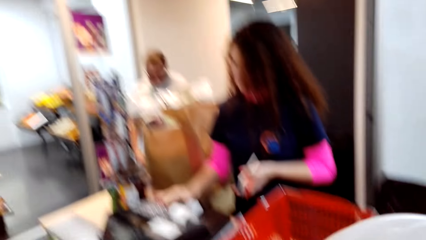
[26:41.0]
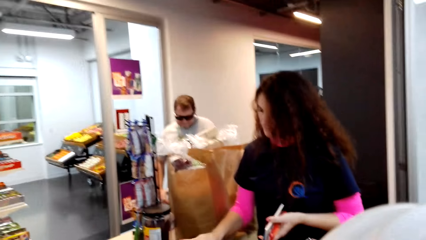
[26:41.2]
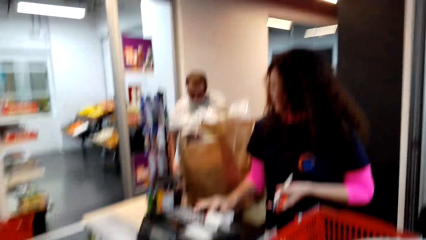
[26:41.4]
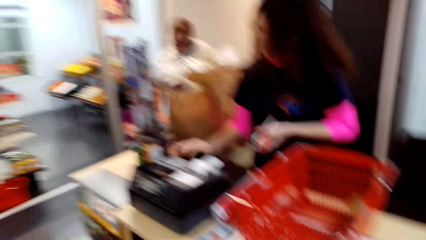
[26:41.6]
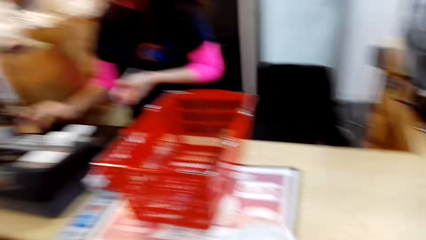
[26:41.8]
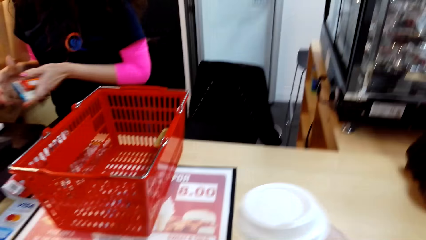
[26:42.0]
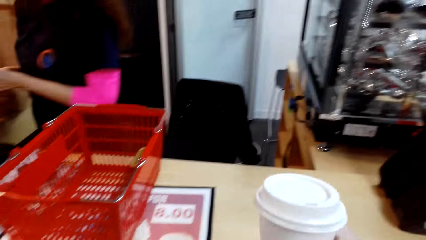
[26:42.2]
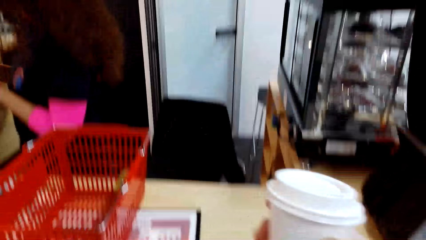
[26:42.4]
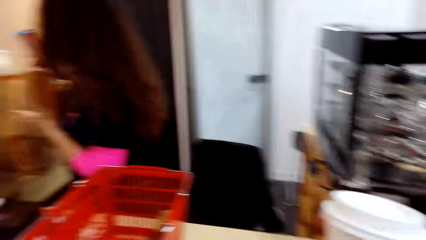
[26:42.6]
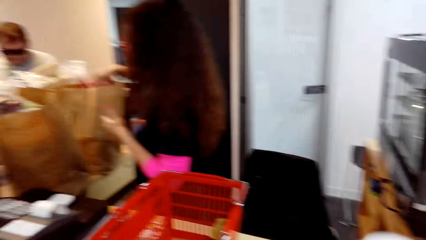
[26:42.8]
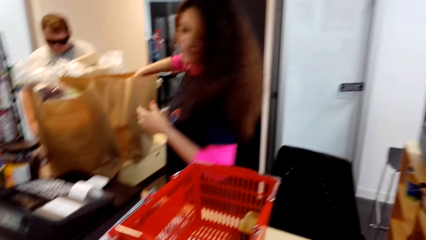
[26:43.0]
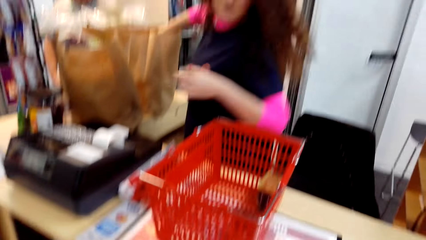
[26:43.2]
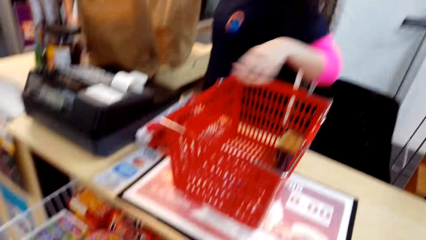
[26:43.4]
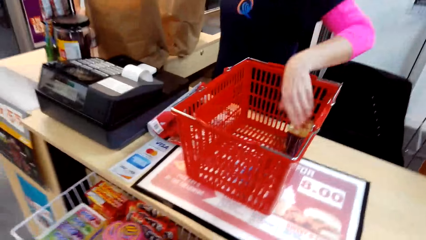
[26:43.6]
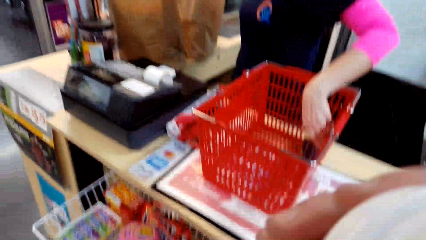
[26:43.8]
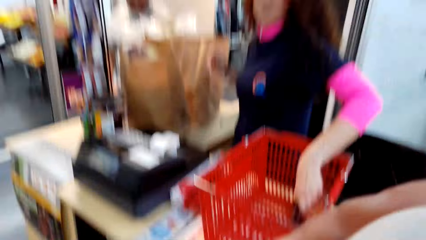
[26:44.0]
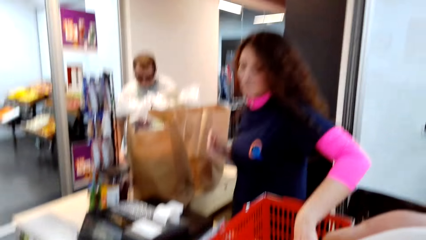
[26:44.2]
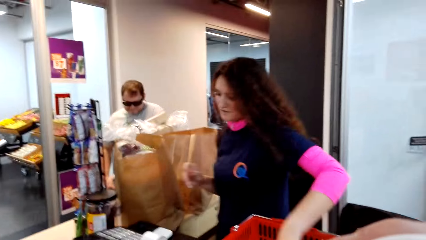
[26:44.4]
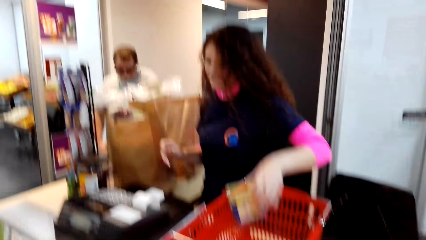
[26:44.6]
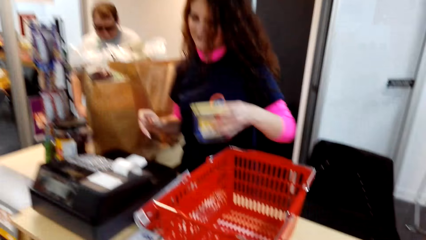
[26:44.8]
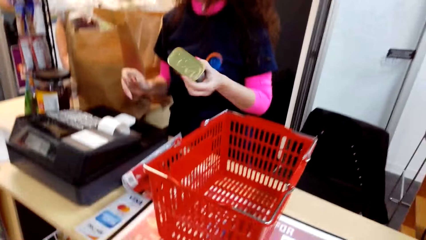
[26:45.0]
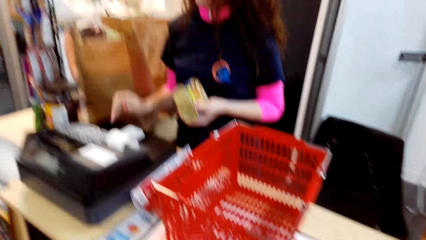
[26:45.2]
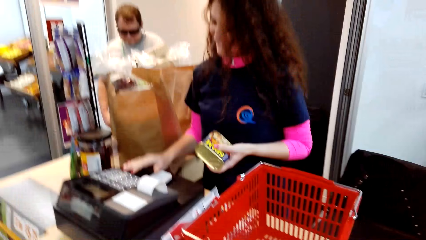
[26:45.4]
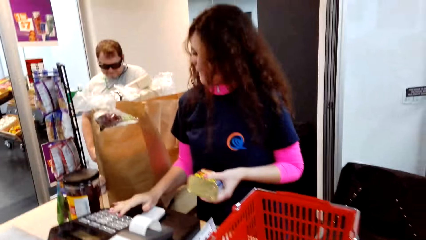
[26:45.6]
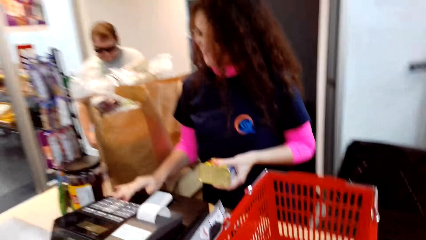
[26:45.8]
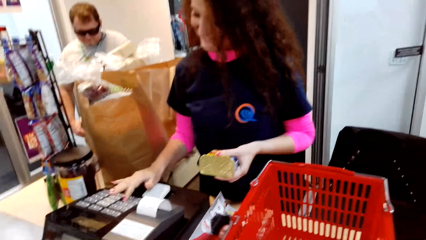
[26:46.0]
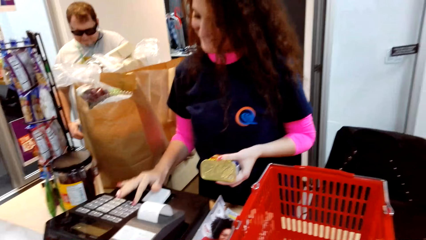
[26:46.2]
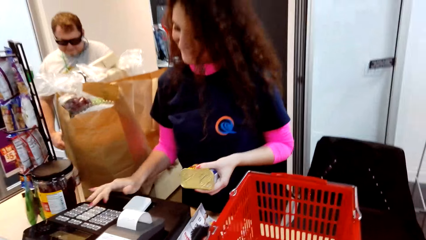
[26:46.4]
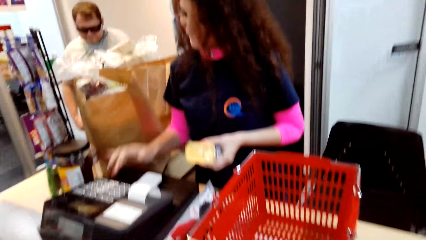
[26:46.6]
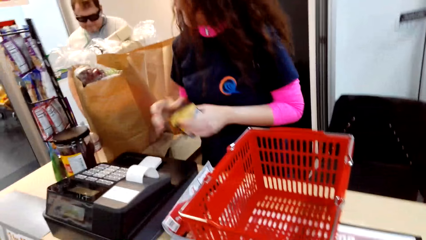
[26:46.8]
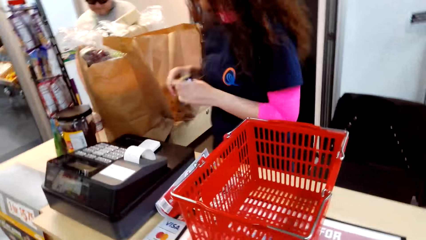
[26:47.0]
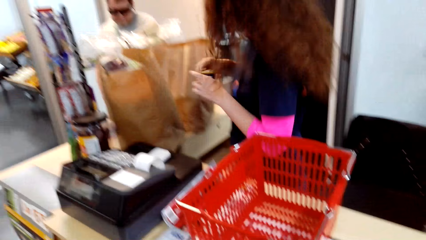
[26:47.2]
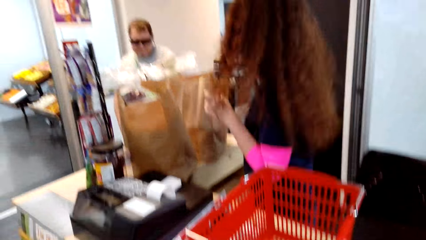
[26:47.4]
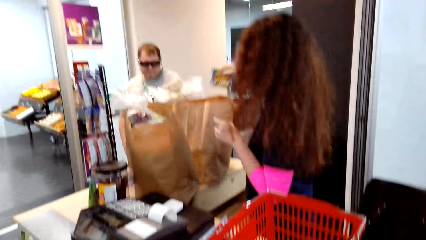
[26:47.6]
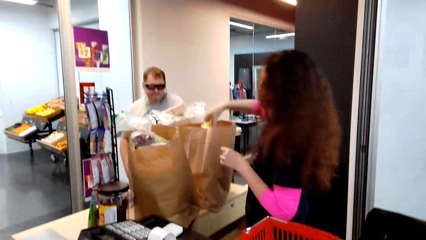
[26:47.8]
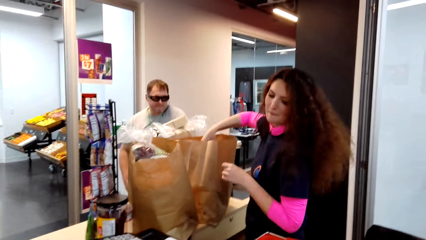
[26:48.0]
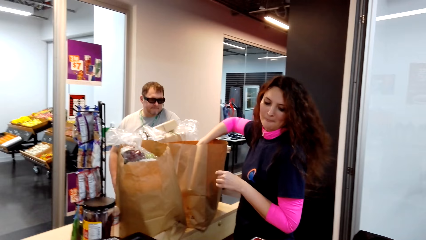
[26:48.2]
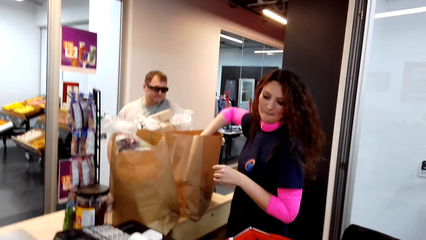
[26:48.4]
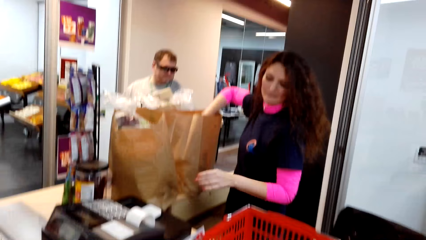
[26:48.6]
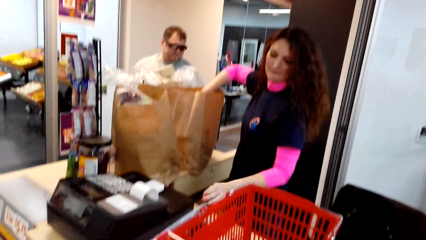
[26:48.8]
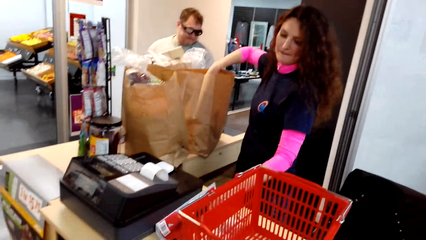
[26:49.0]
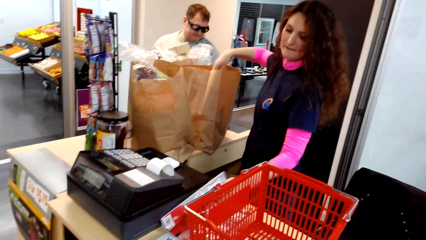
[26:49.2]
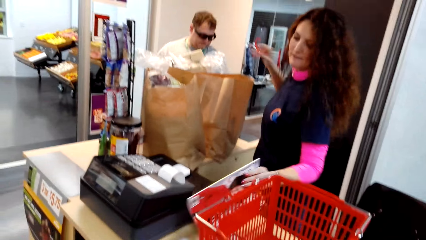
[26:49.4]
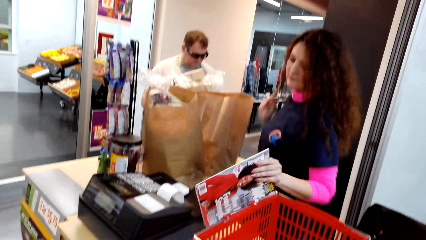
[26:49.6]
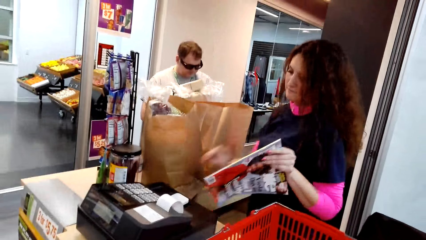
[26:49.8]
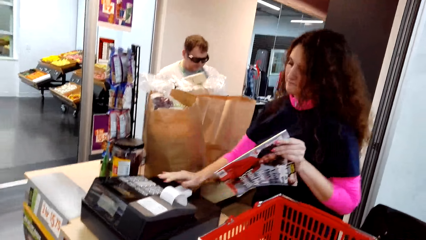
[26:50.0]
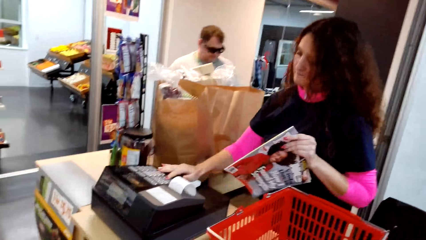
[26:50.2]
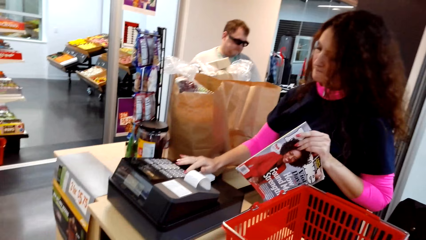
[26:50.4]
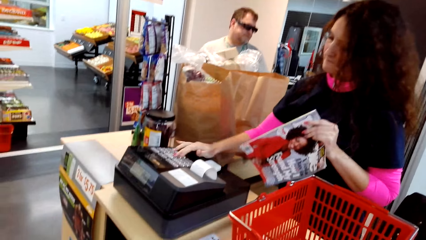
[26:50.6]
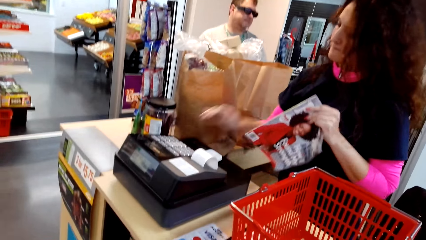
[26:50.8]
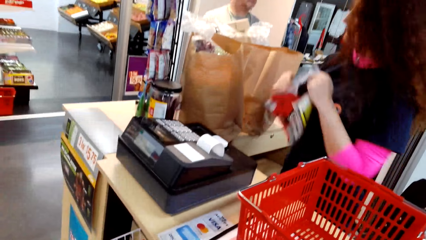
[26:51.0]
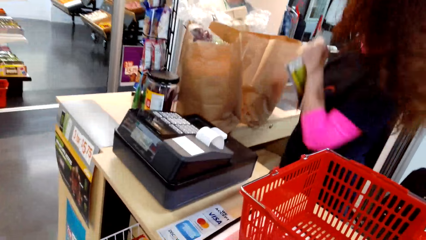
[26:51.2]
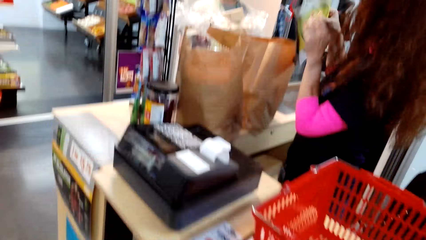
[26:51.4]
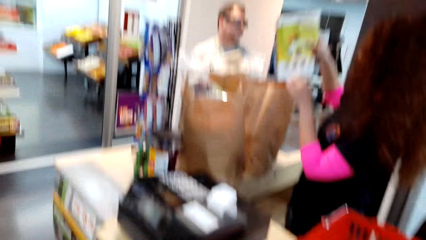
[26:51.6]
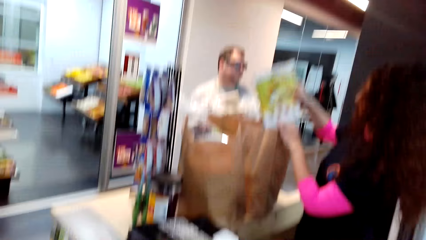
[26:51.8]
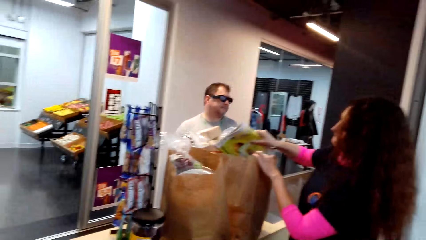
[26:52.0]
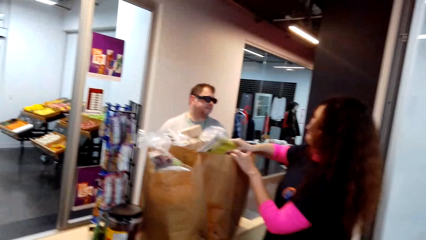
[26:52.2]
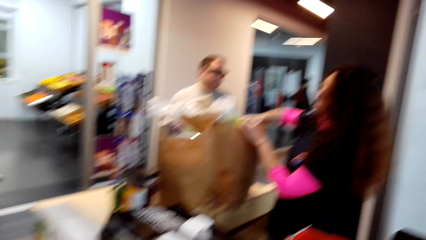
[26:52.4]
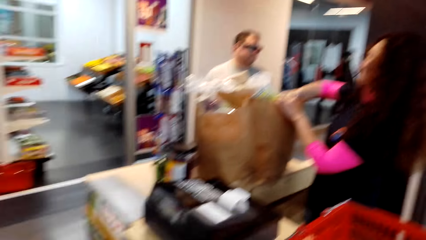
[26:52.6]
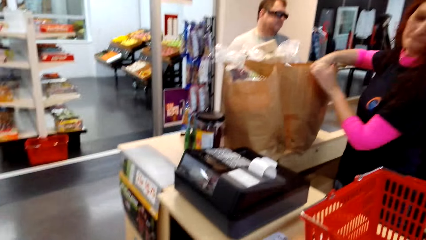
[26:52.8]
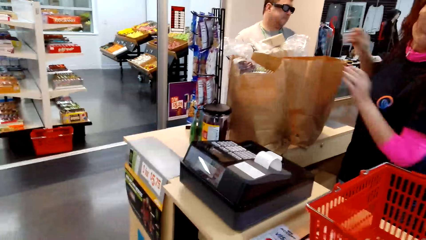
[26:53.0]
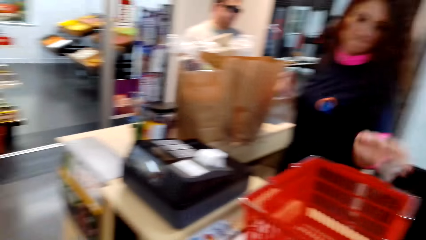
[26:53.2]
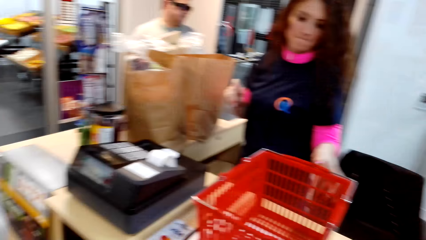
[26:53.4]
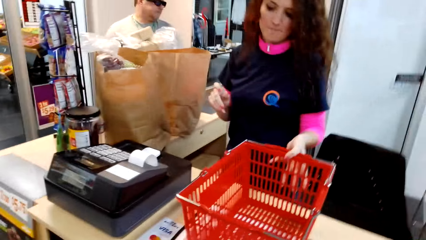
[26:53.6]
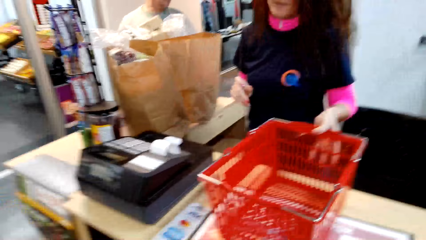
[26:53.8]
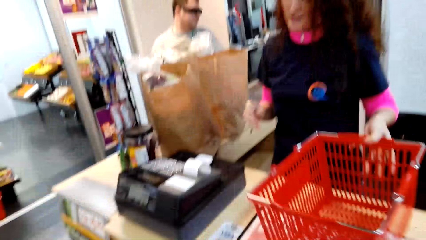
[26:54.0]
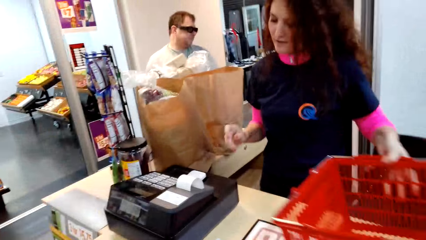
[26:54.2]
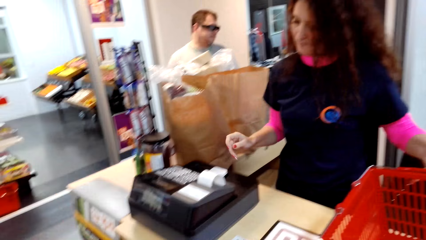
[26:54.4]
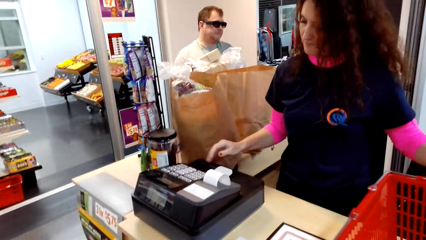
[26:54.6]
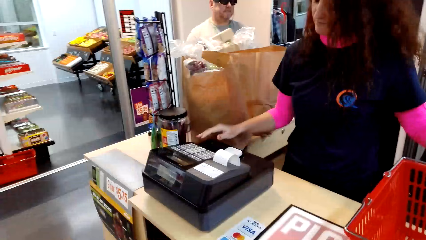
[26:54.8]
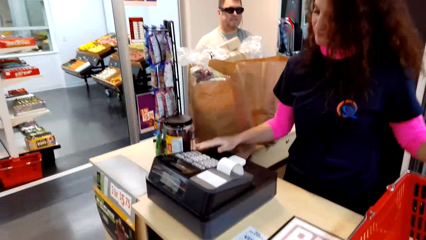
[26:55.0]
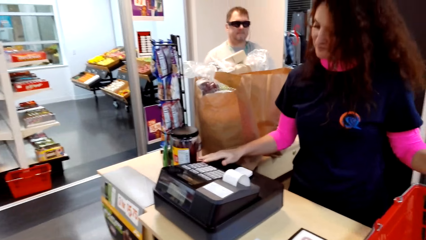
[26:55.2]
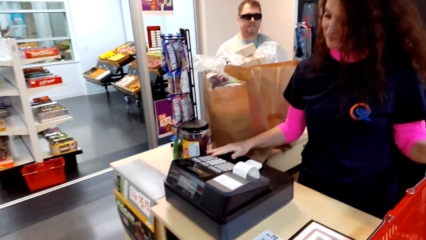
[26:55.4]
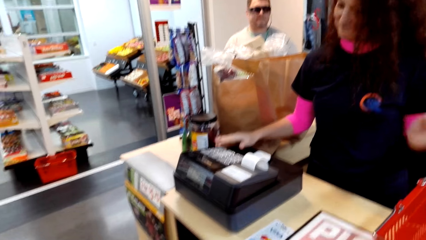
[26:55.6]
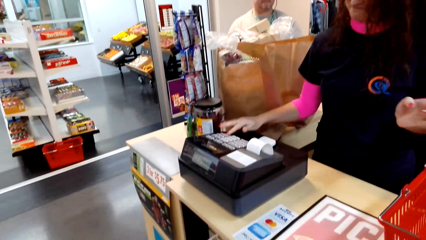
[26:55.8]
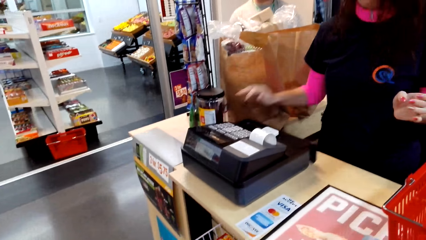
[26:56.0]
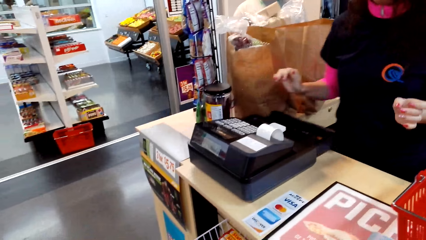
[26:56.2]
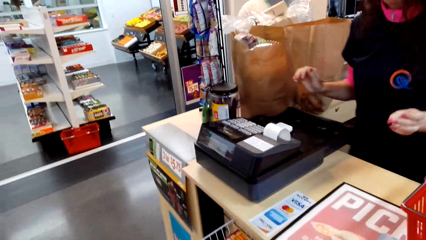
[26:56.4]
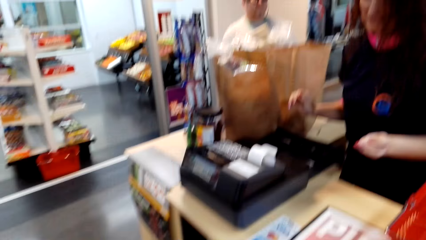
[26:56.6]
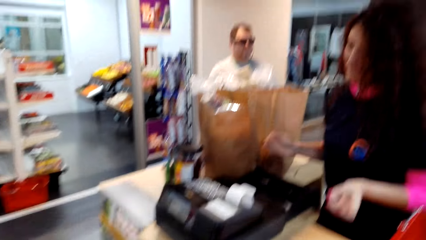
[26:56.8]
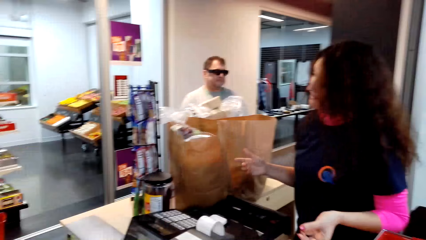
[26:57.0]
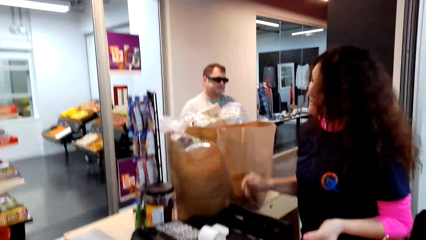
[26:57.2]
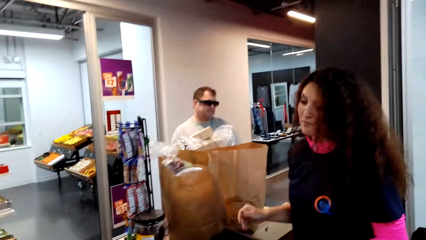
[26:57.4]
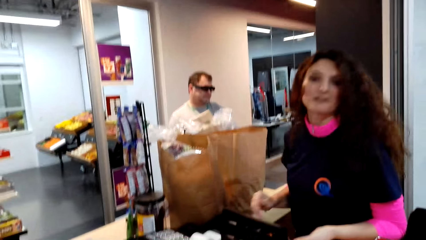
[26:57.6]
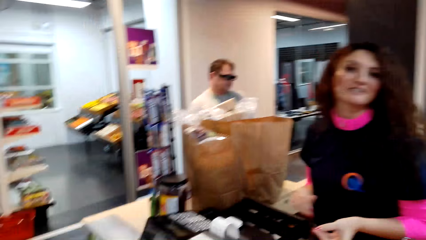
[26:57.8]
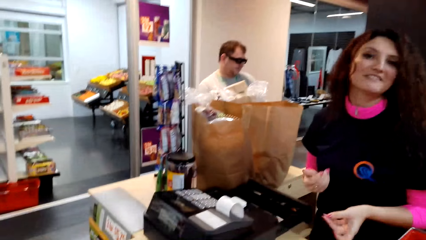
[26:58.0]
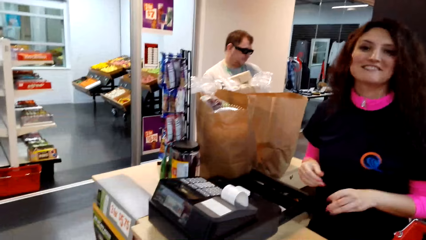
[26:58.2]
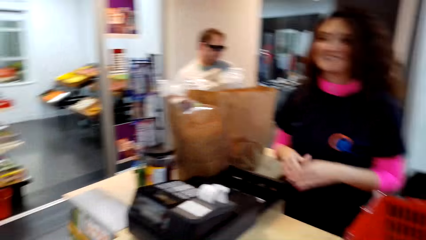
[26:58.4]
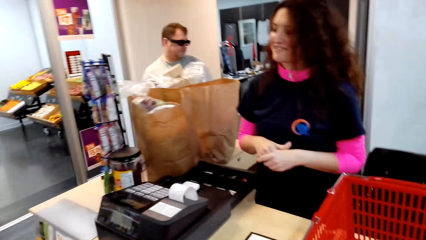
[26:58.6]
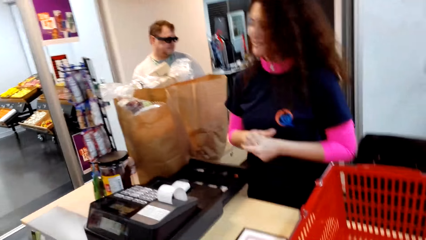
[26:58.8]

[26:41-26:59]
The camera wearer picks up the tumbler. The cashier types the machine and puts something in the paper carrier bag. The camera wearer lifts up the drink. The cashier picks up a can of something, operates the cash register machine and puts the can in the paper carrier bag. She picks up a book, operates the cash register machine and puts the book in the paper carrier bag. She moves the shopping bucket or bag, operates the cash register machine and interacts with the camera wearer.
